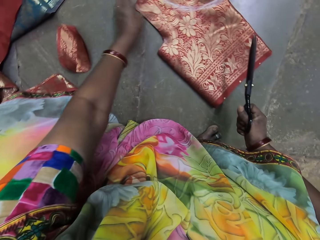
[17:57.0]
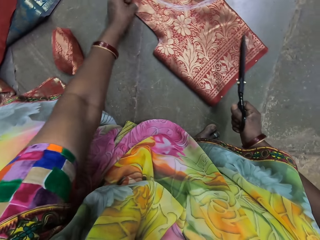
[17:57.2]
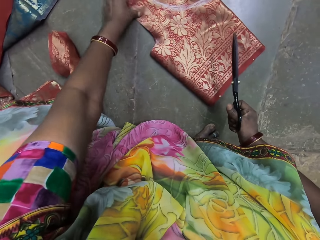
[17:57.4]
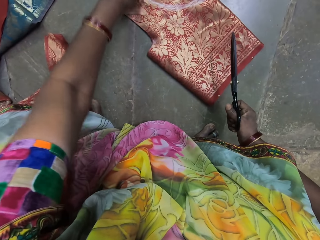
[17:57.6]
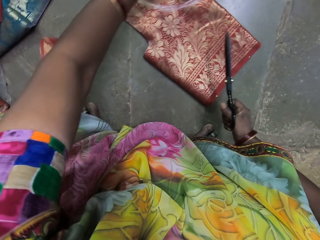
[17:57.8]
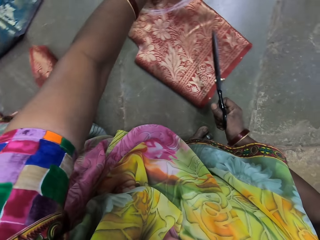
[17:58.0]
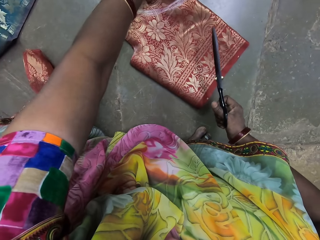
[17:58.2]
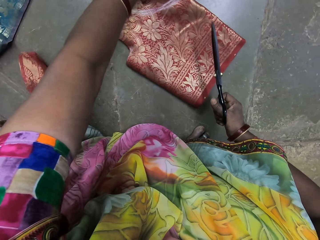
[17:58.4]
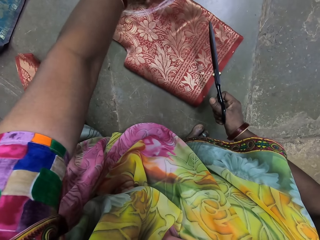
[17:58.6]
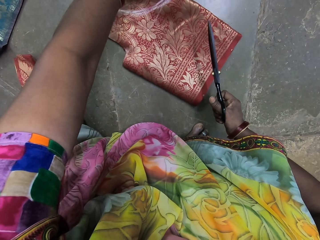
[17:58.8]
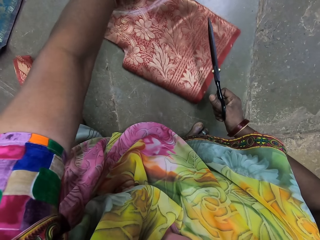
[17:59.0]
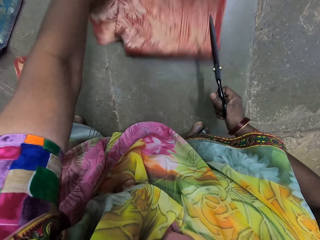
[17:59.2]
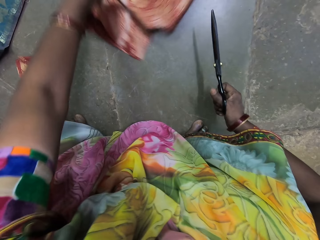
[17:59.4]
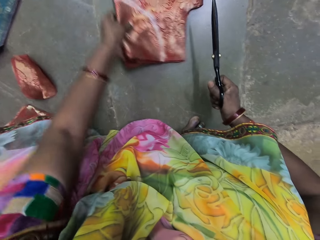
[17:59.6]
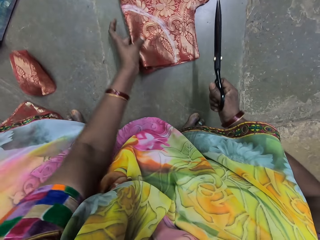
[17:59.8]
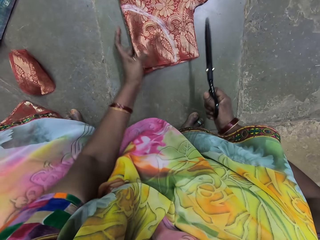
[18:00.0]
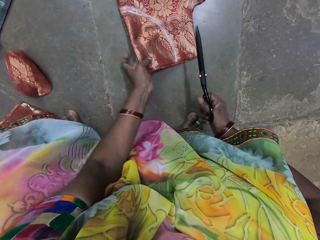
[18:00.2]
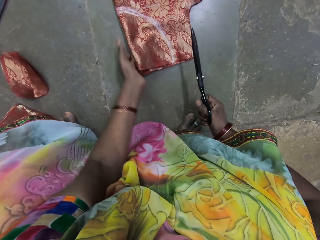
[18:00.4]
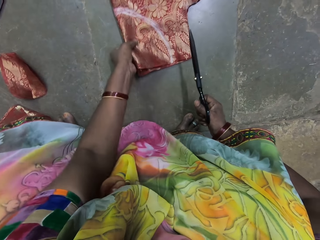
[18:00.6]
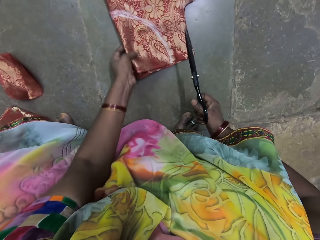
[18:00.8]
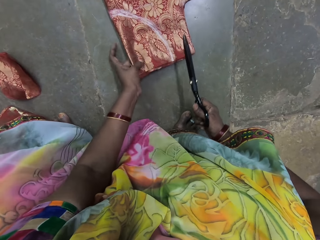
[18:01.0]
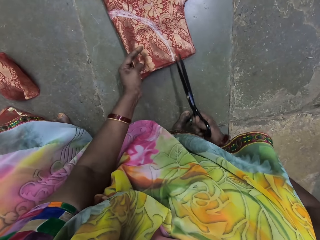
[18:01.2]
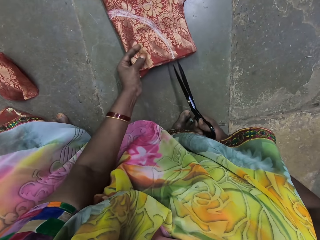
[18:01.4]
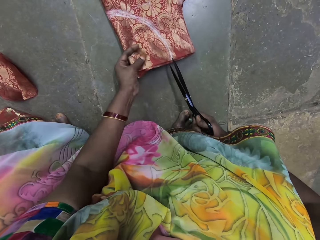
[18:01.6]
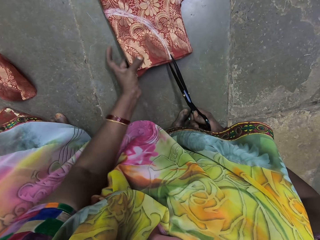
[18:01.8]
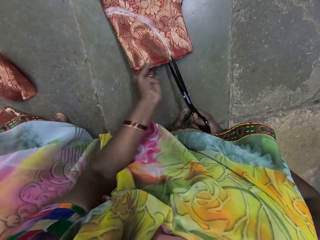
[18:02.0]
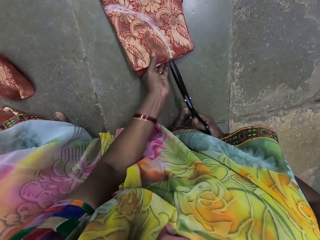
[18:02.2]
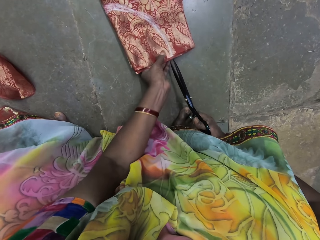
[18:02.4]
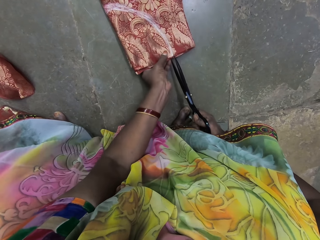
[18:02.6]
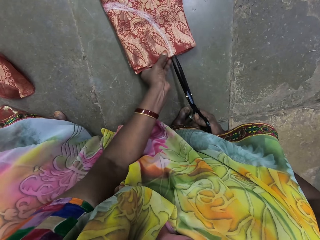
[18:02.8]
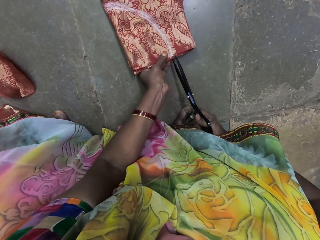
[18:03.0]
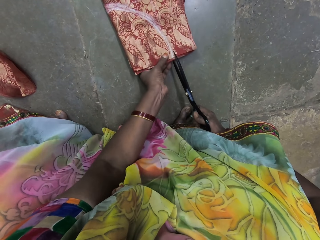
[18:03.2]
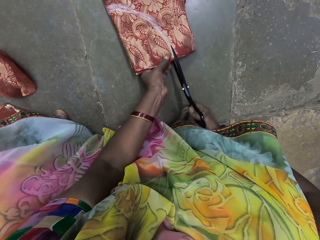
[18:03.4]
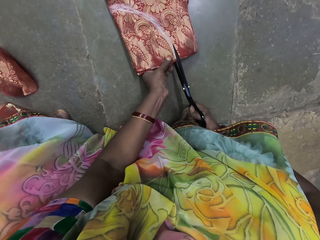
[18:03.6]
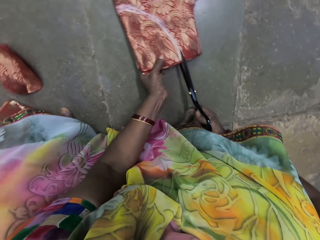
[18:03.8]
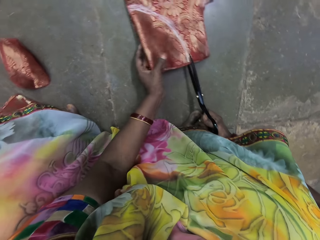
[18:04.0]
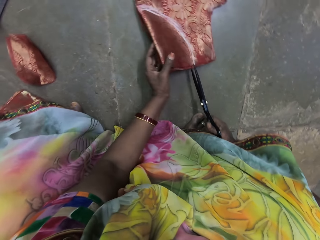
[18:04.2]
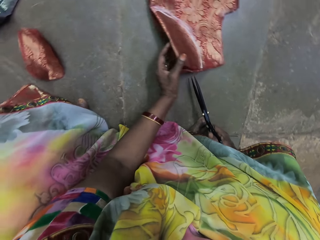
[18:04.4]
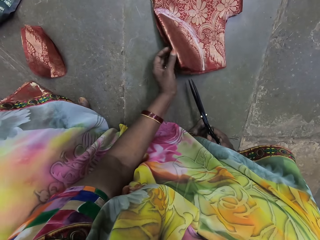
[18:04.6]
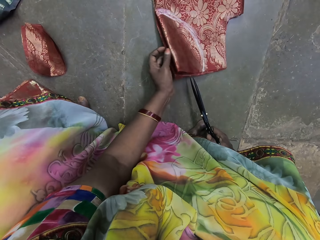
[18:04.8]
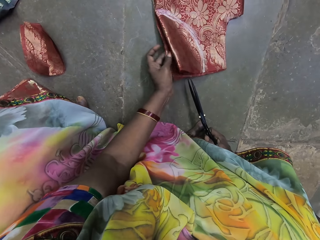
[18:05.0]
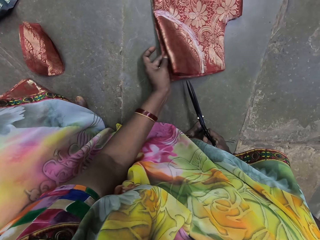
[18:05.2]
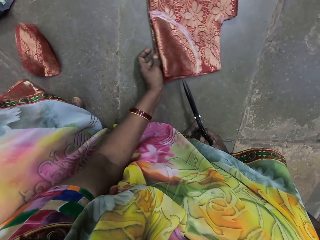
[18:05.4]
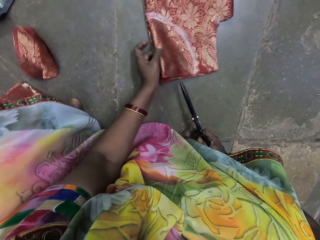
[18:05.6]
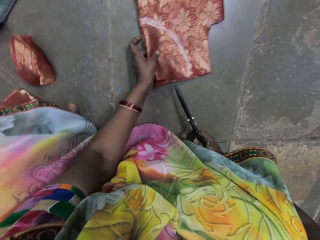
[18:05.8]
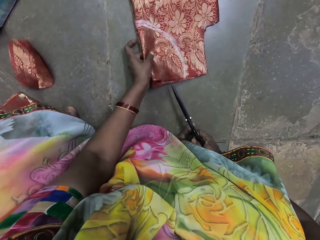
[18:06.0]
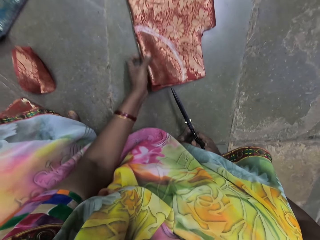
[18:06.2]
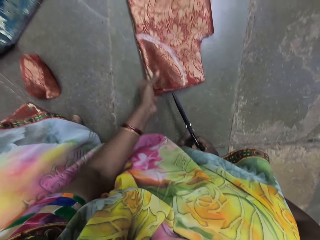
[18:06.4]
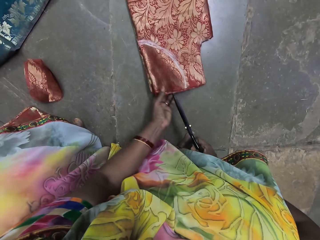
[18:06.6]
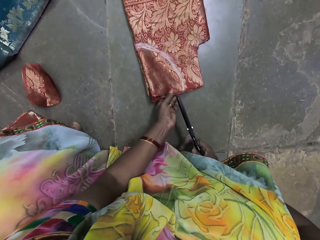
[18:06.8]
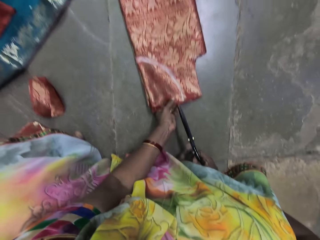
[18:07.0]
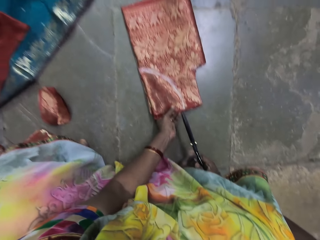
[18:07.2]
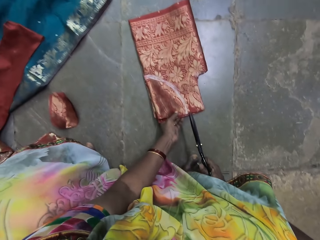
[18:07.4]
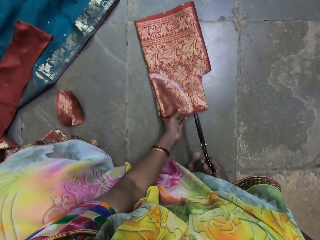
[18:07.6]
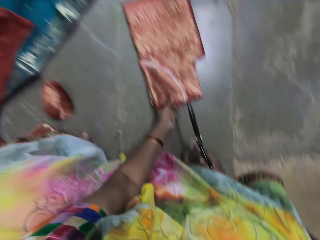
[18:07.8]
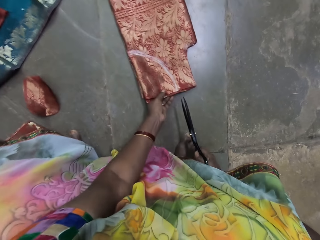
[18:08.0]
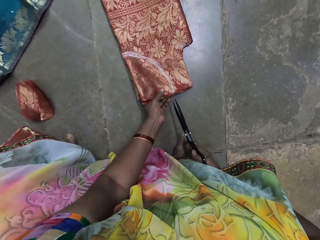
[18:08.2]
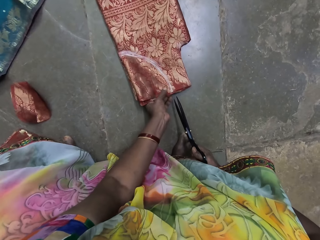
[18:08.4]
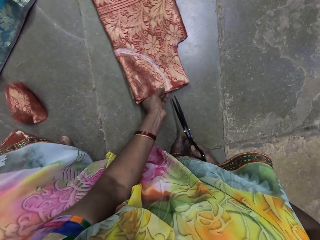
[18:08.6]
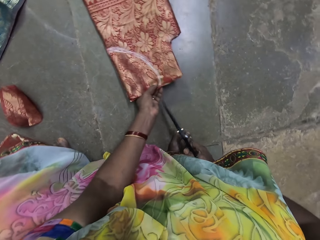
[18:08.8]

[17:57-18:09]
The camera wearer touches the fabric on the floor with her left hand. She adjusts the fabric on the floor with her left hand. She turns the fabric.

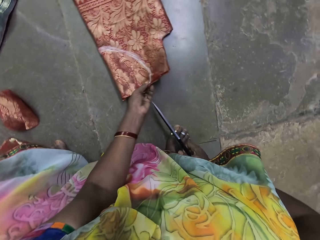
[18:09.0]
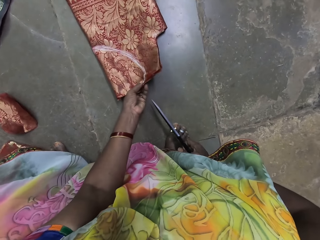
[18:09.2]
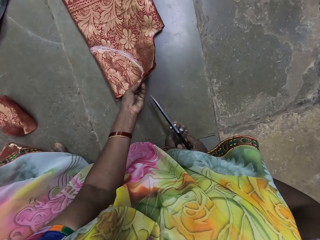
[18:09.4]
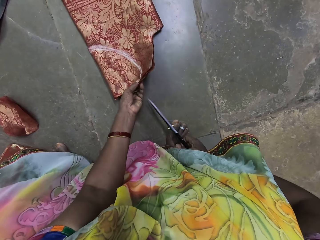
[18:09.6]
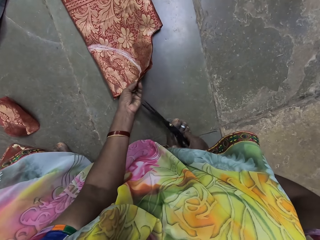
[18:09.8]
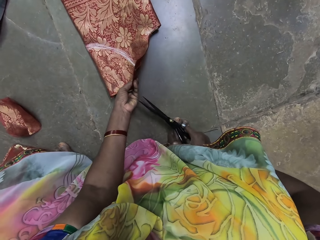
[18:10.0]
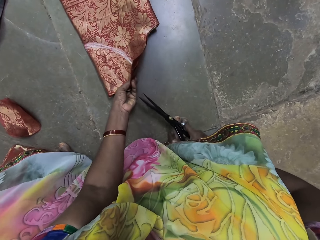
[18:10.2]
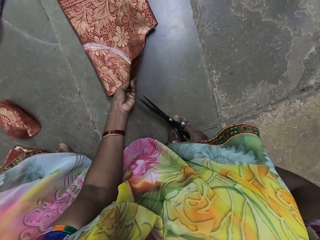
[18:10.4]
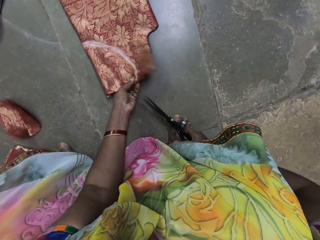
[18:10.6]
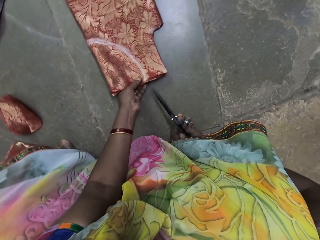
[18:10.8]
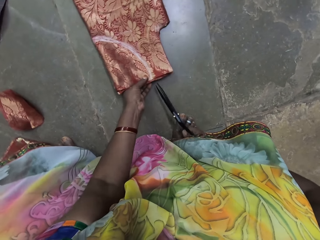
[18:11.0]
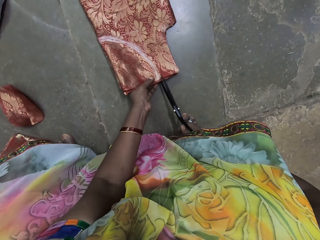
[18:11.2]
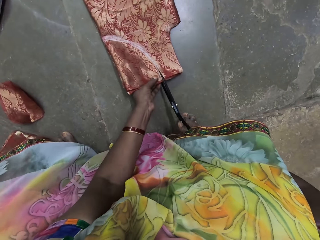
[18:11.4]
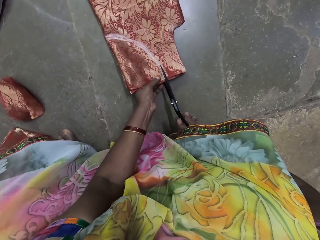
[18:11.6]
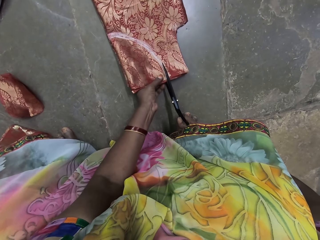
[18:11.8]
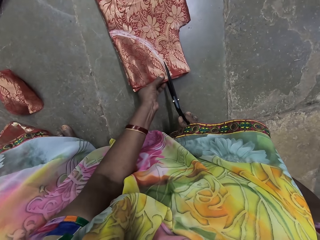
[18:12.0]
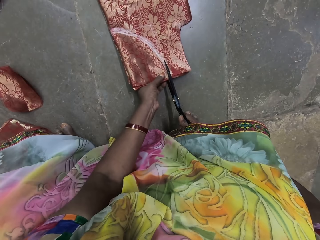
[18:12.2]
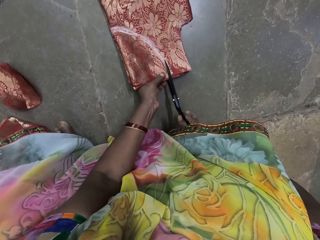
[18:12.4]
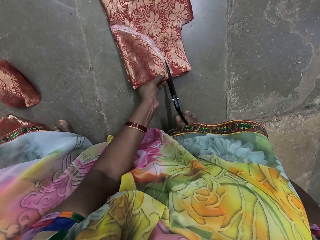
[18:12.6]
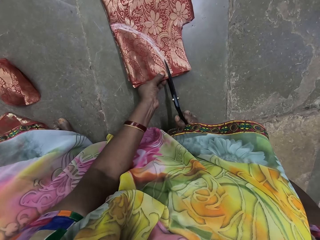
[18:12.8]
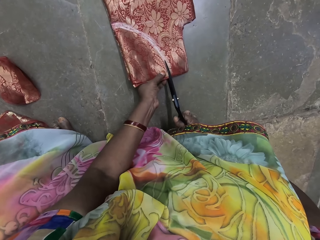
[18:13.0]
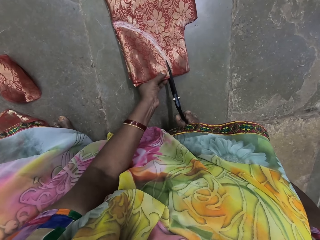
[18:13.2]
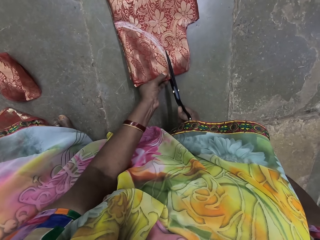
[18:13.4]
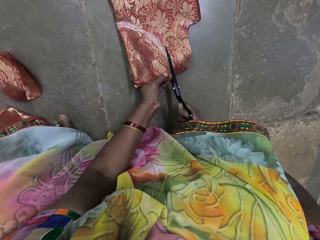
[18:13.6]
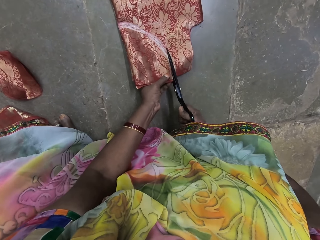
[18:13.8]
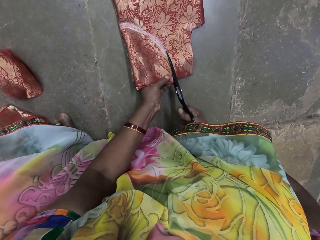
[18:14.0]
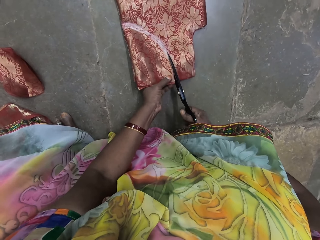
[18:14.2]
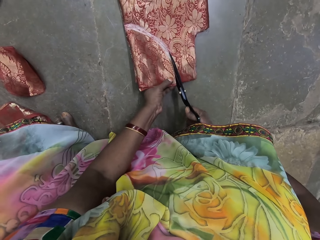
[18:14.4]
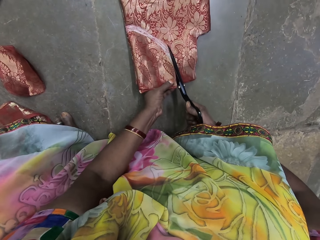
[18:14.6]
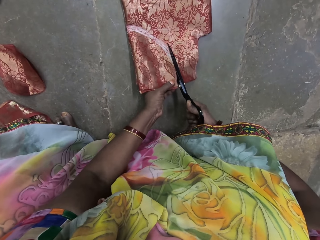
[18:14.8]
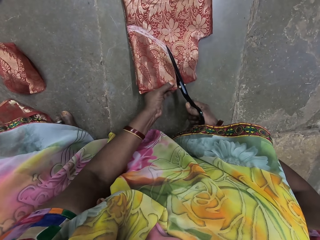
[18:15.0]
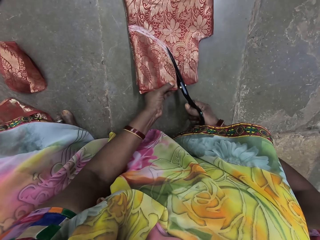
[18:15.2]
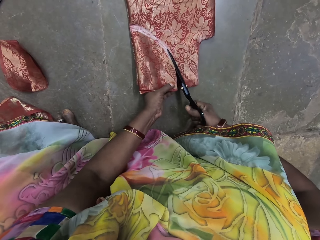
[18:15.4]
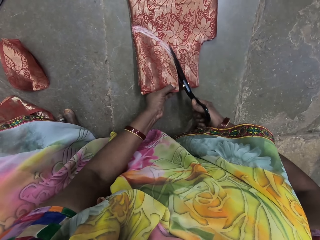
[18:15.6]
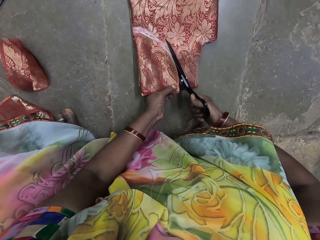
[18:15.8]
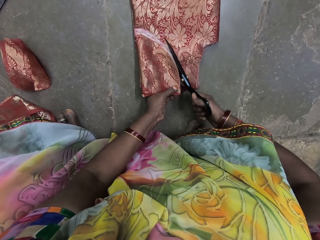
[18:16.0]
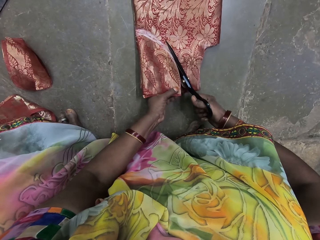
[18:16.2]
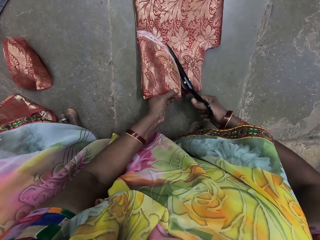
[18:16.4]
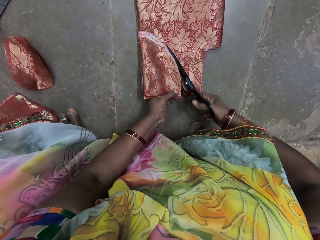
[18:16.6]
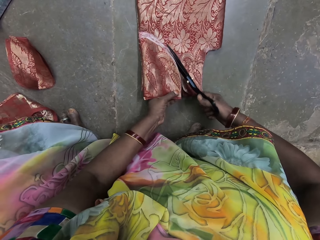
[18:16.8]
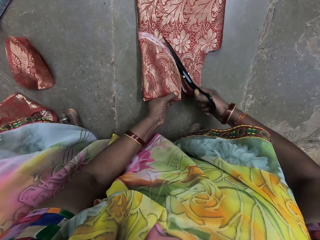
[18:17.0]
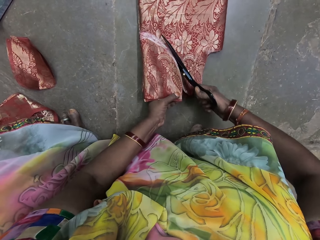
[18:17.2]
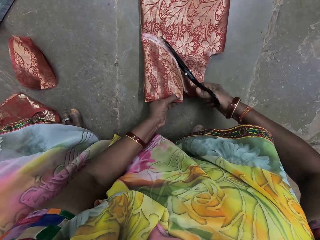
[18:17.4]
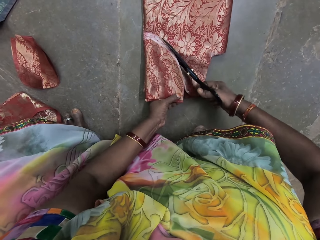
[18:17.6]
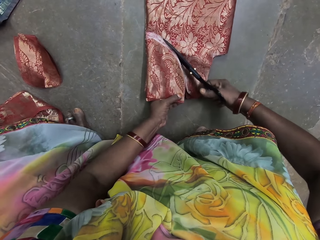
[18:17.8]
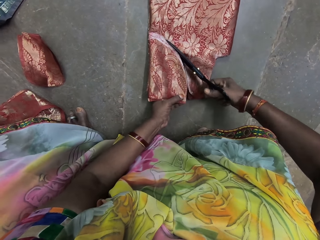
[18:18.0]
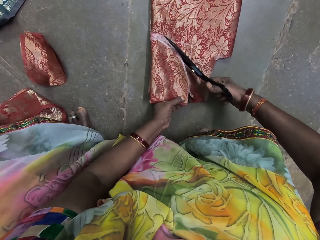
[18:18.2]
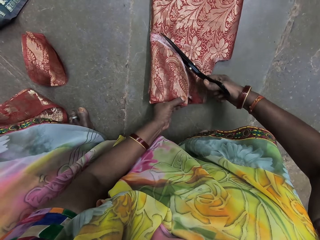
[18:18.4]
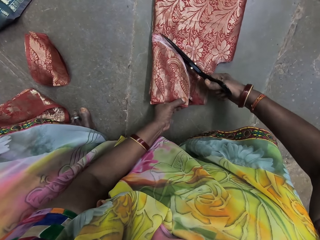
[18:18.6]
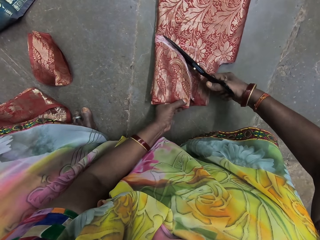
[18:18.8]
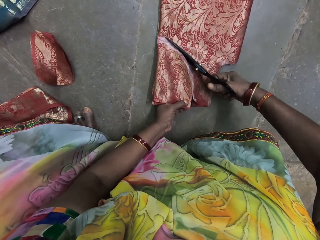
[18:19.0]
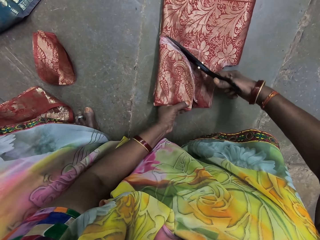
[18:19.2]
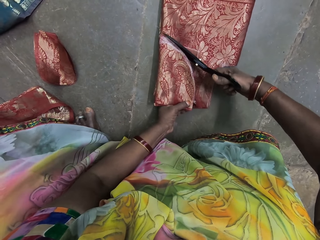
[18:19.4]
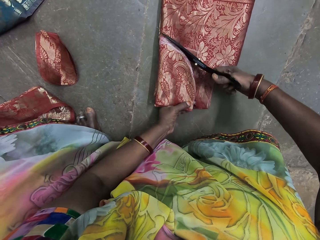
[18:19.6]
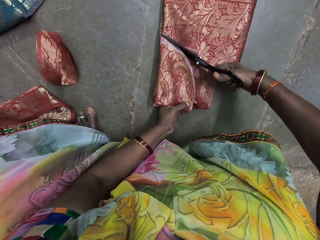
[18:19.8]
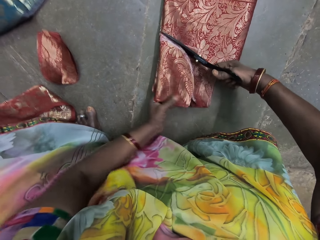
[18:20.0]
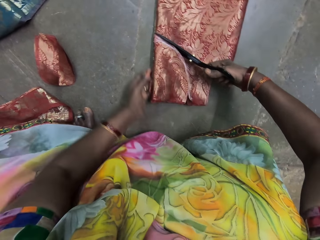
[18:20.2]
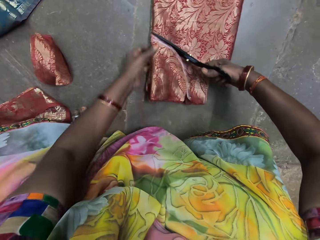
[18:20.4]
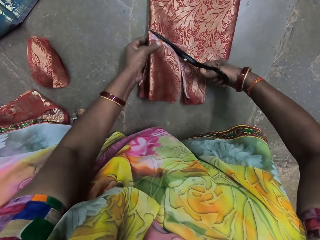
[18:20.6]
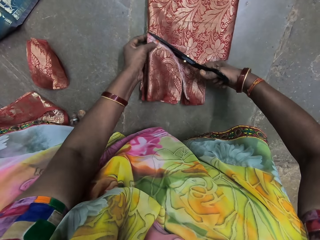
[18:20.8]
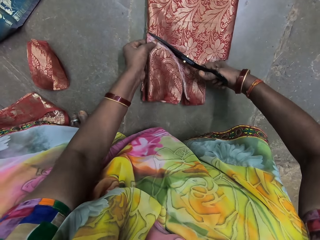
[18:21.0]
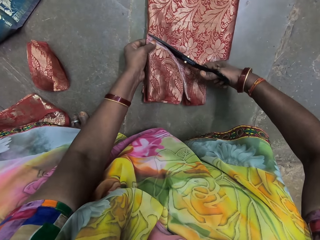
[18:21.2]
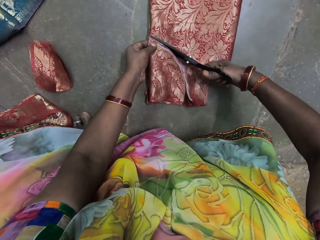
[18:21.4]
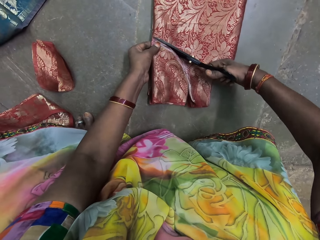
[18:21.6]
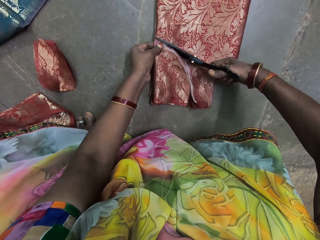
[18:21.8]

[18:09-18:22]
The camera wearer cuts the fabric in her left hand with the pair of scissors in her right hand. She holds the fabric on the floor with her left hand.
